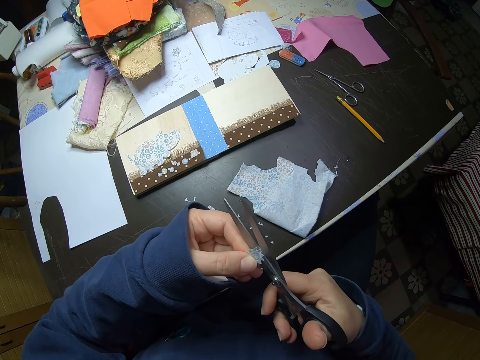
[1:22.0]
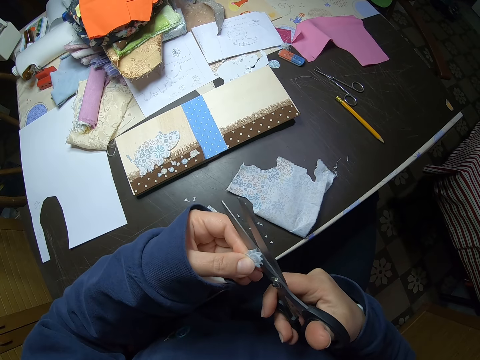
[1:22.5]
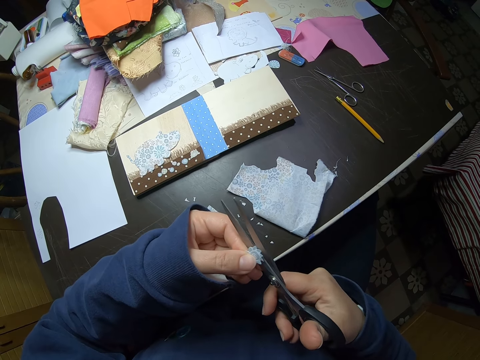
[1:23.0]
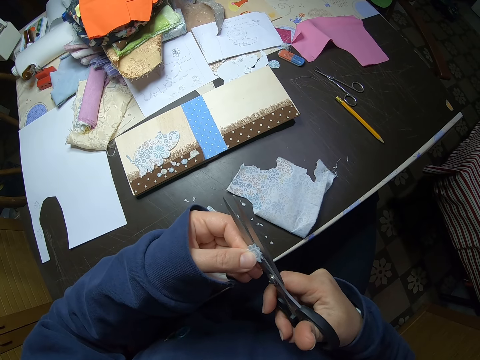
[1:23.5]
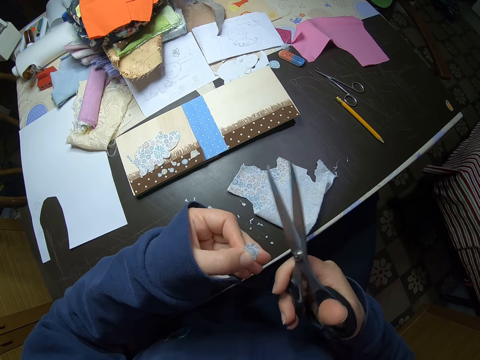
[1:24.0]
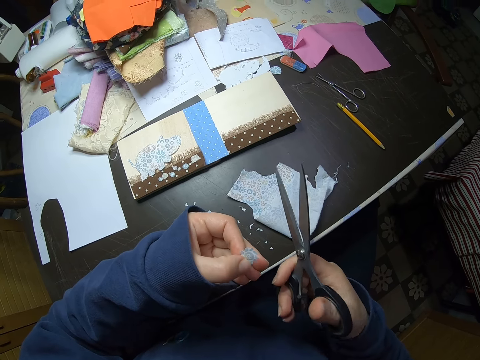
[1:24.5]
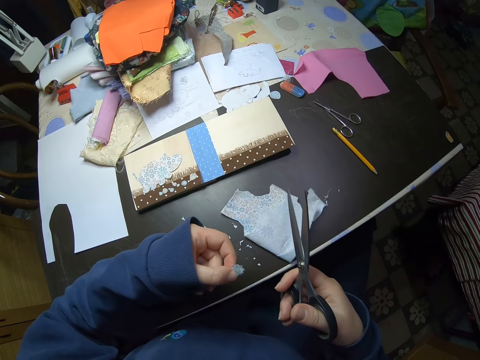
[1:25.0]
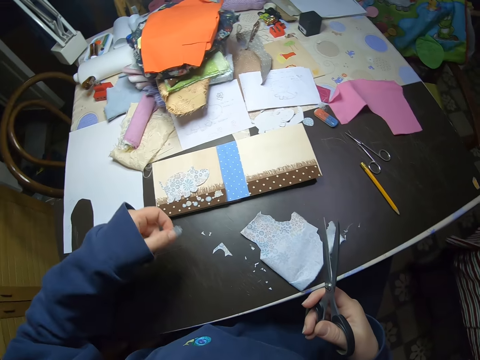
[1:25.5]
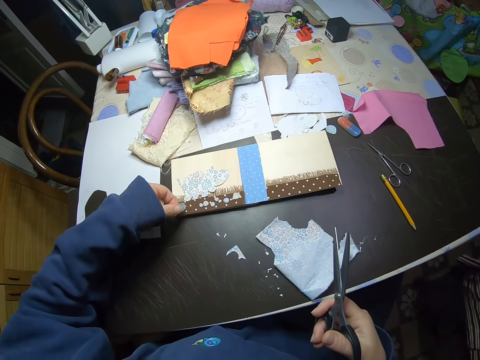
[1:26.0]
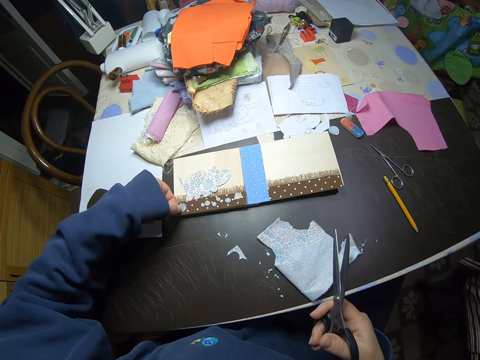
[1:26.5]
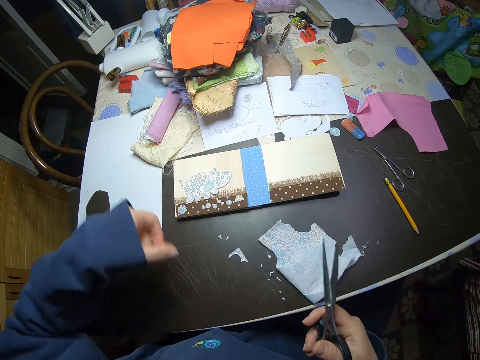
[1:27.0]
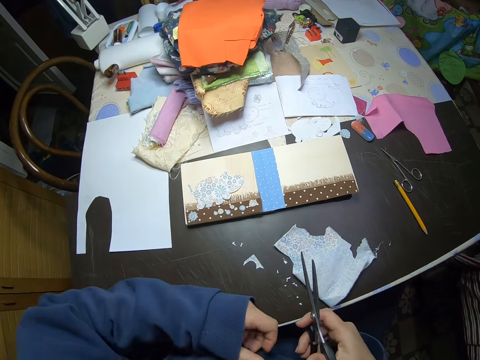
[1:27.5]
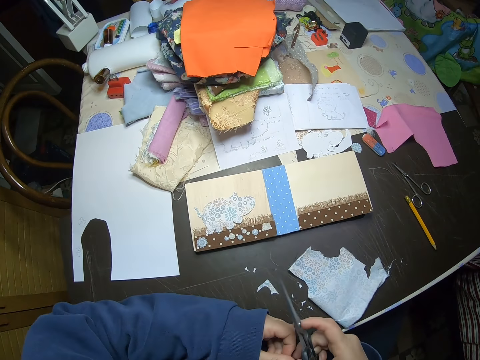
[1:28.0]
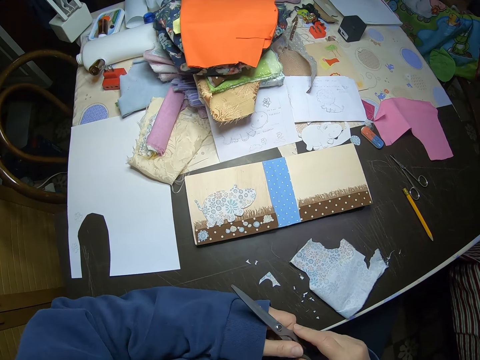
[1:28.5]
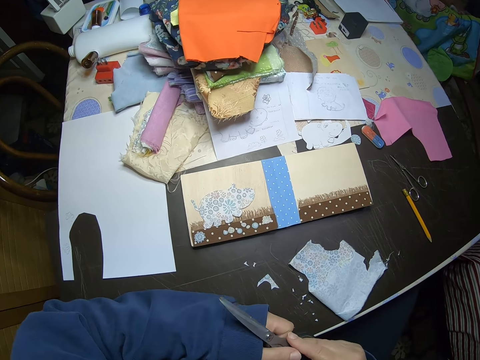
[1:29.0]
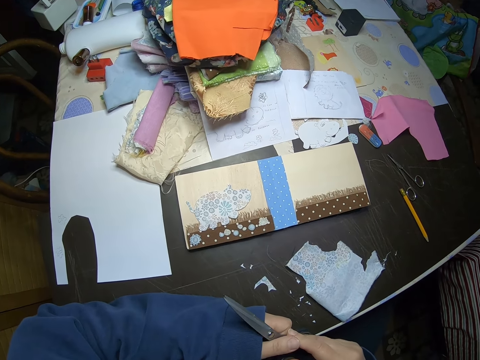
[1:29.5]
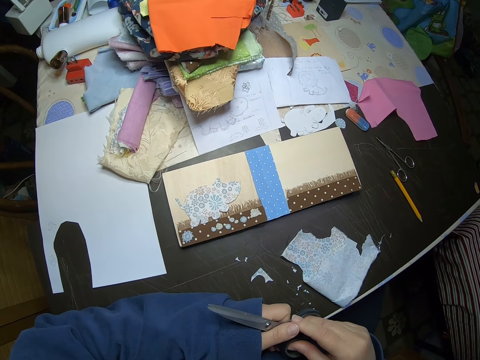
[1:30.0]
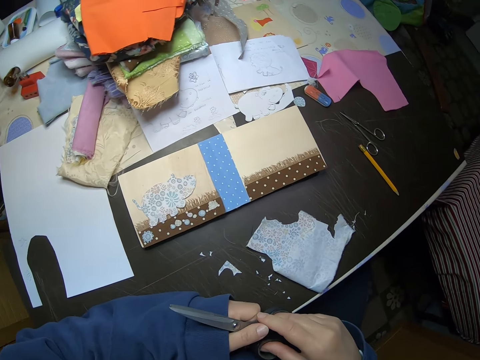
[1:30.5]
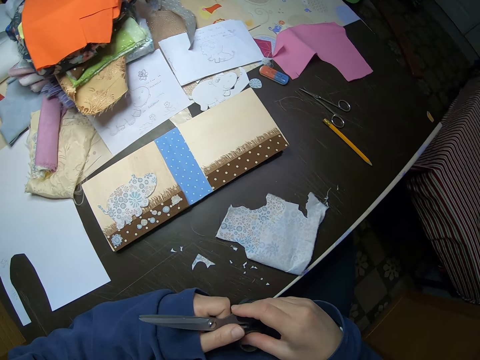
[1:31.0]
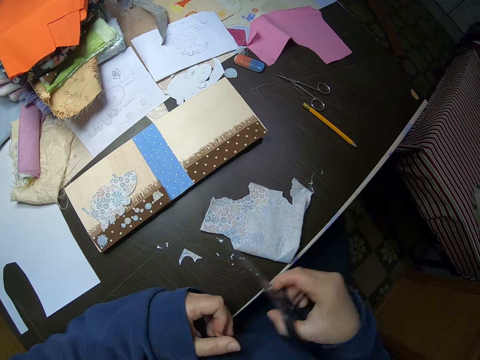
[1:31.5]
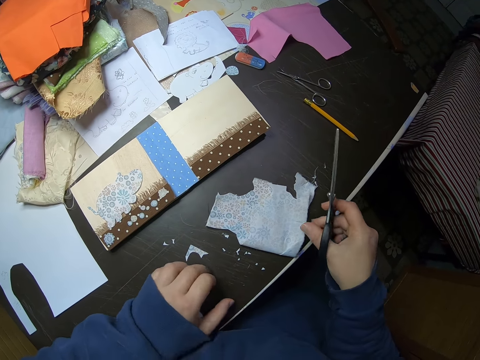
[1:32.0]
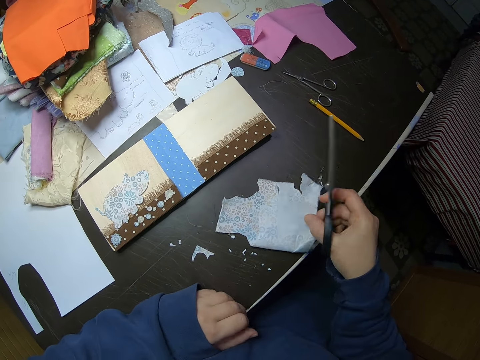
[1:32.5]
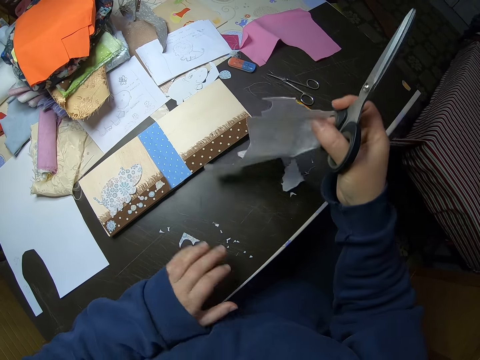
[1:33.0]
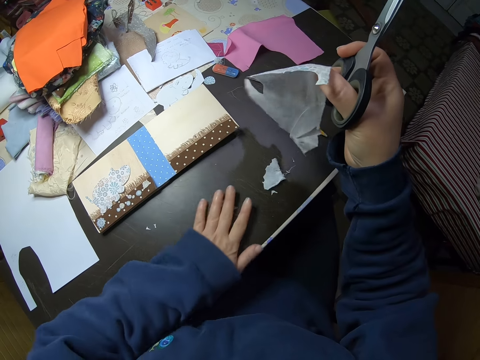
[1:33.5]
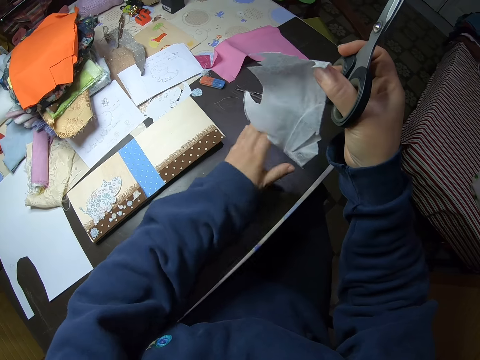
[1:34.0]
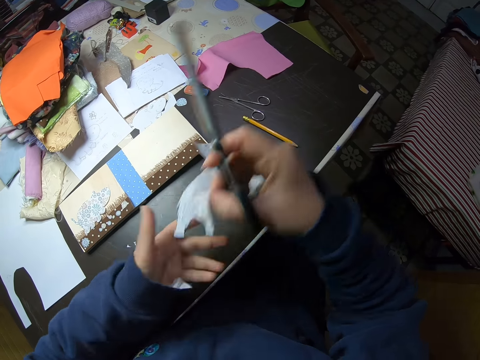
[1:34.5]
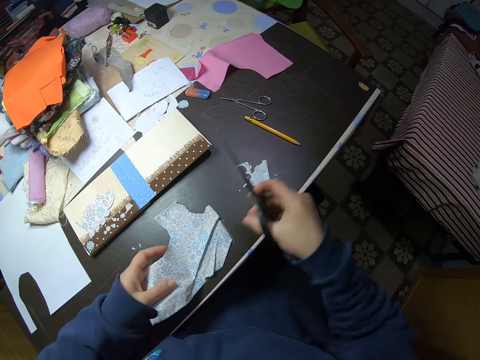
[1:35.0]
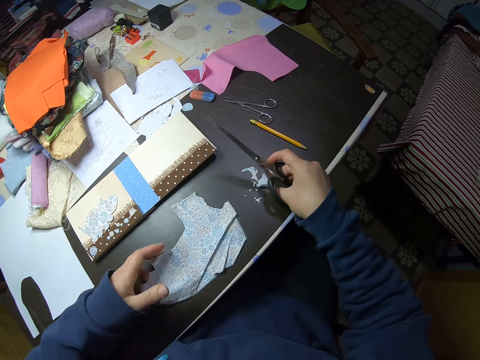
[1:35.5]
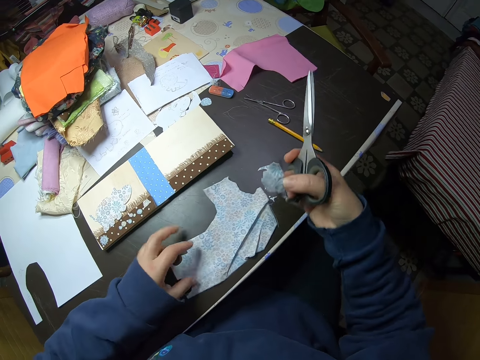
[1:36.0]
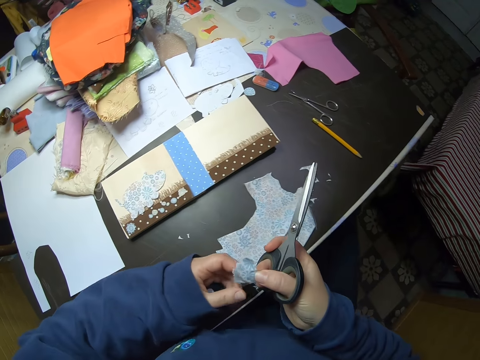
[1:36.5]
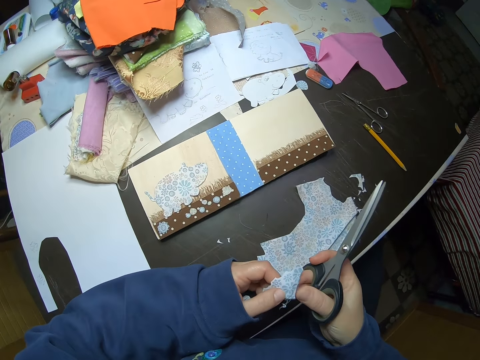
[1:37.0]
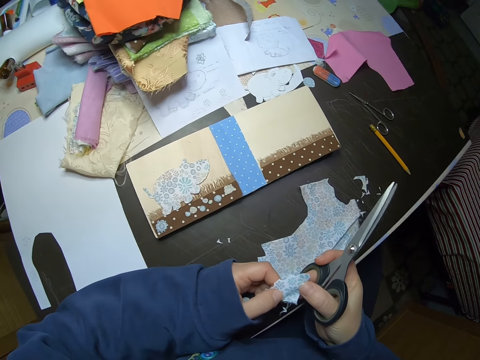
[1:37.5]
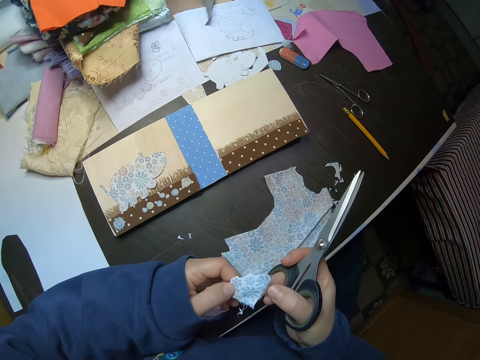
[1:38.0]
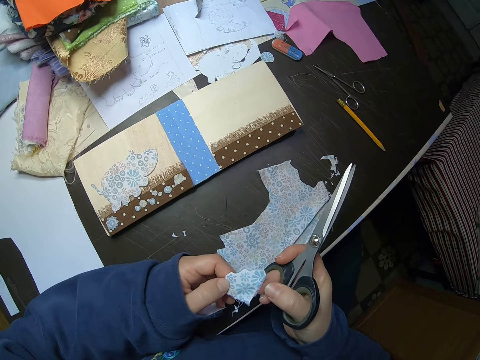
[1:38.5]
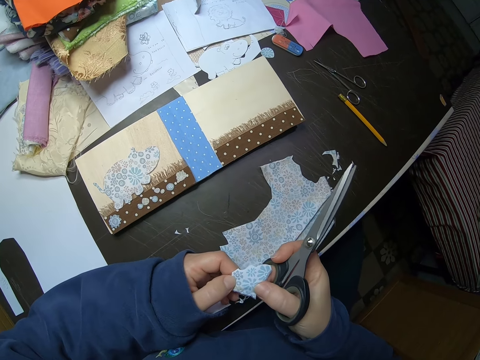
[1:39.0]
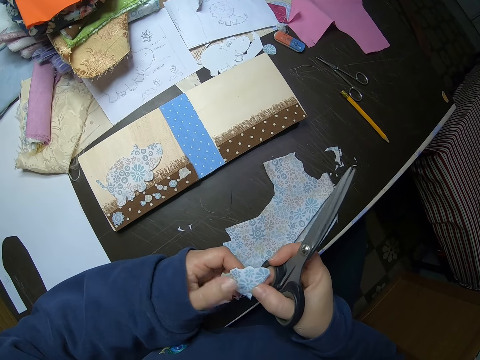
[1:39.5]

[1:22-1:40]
The camera wearer cuts a piece of paper or fabric. She stops cutting the piece of fabric. She drops the piece of fabric on a card on the table. She places both hands on the table. She looks around. She picks up another piece of fabric from the table. She lifts this second piece of fabric with her right hand. She sweeps tiny pieces of clothes to the other side of the table with her left hand. She drops the second piece of fabric in her right hand on the table. She picks up a piece of fabric from the tiny fabrics on the table with her right hand. She holds this tiny piece of fabric with both hands. She feels the paper's texture.

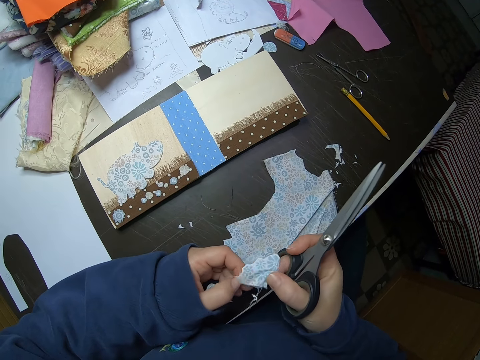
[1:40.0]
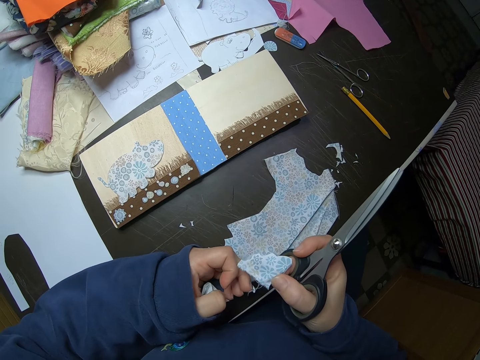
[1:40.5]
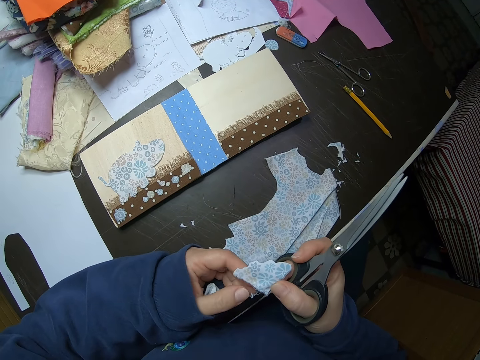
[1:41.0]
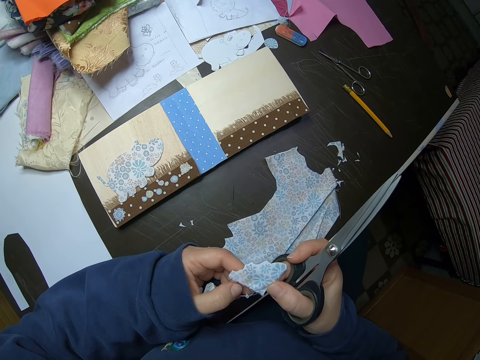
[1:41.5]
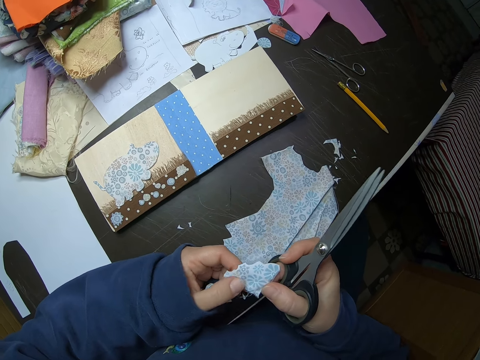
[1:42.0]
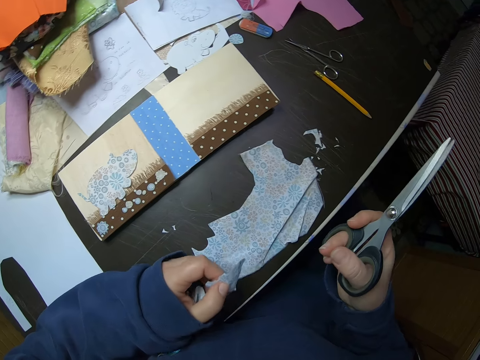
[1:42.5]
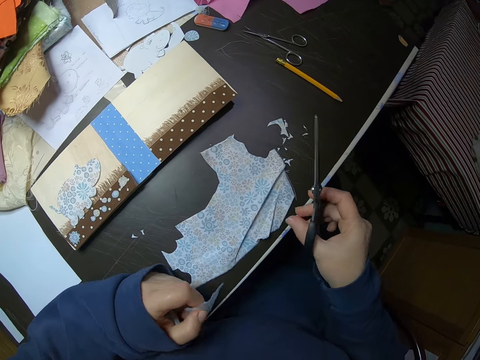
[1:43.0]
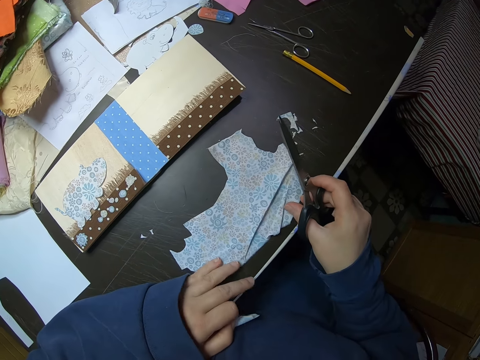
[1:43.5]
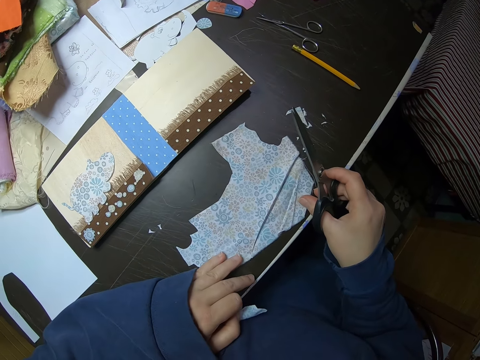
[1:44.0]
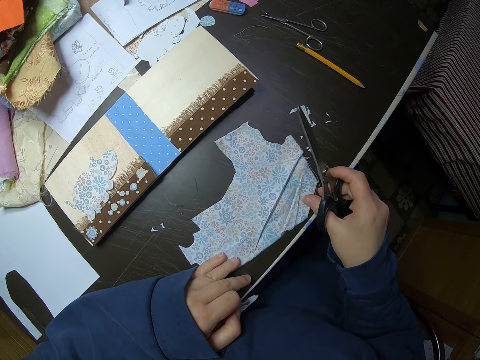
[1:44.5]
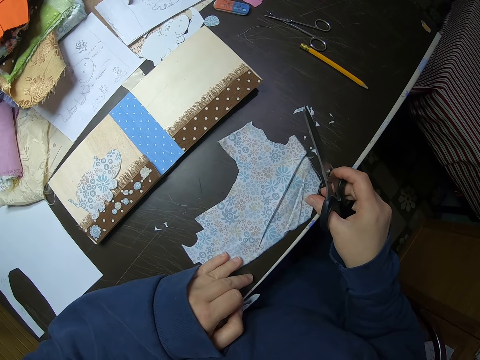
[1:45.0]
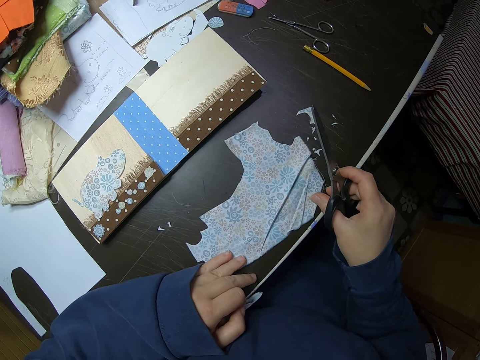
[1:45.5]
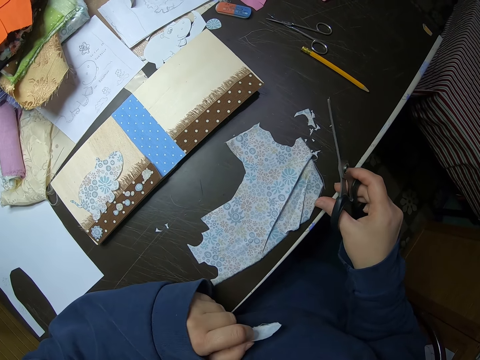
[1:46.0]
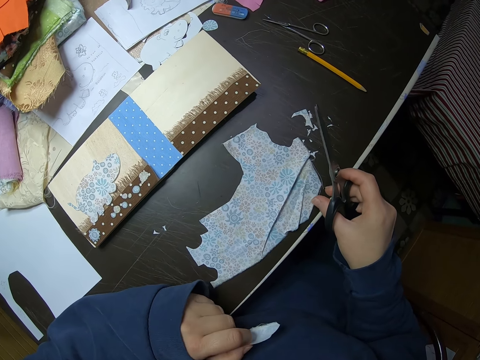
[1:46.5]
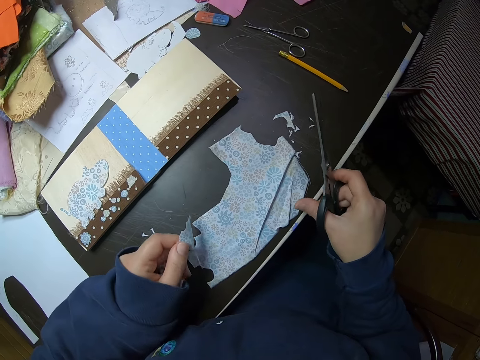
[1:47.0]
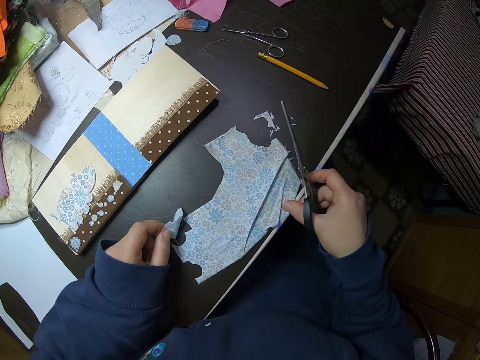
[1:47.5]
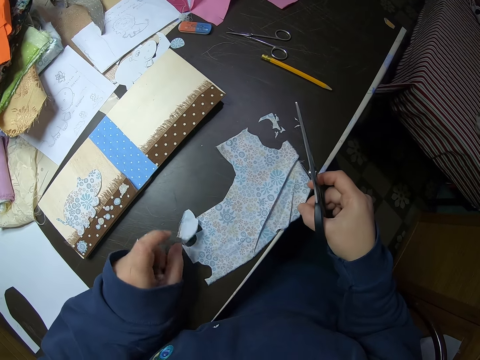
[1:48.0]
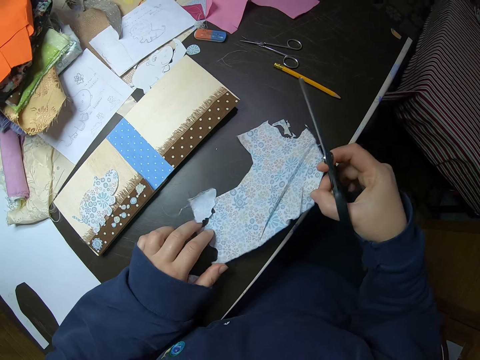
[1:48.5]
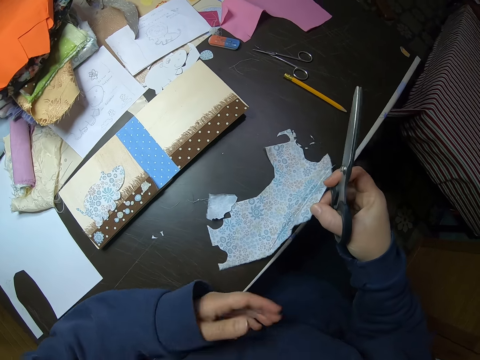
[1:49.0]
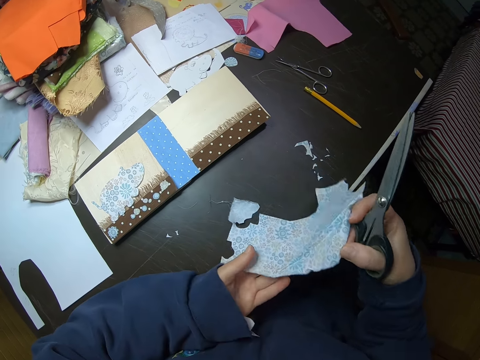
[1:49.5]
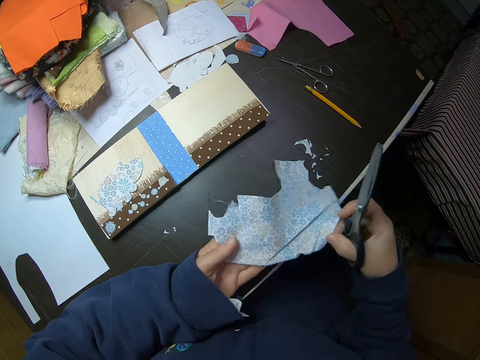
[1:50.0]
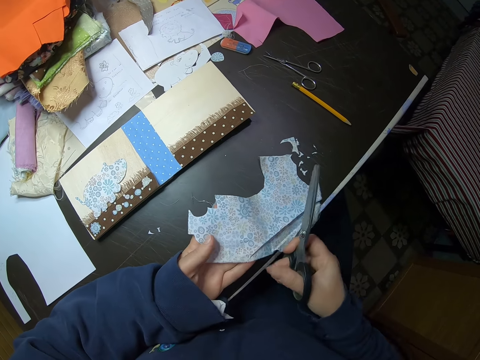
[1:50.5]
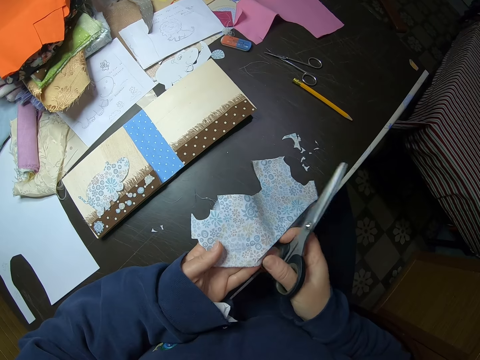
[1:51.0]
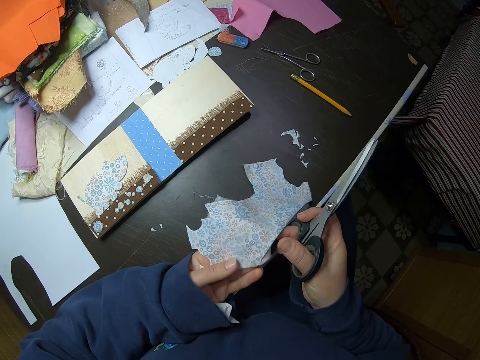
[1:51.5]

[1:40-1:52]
The camera wearer stops feeling the paper's texture. She touches the second fabric on the table with her right hand. She considers the large piece of paper. She places the tiny fabric in her left hand on the table. She lifts the second piece of fabric on the table with her right hand. She holds the second piece of fabric with both hands.
